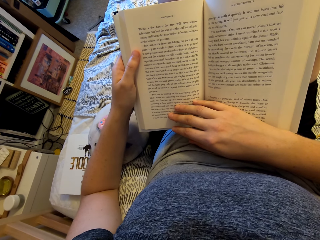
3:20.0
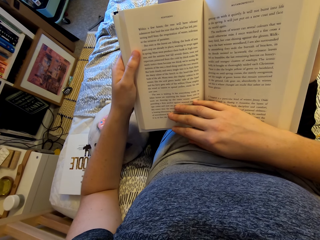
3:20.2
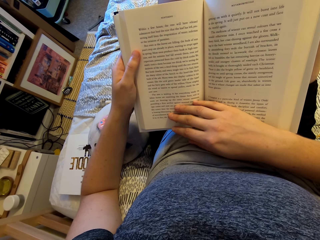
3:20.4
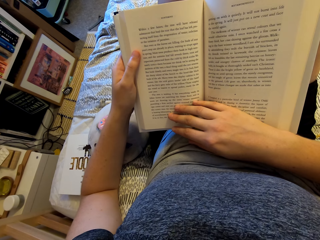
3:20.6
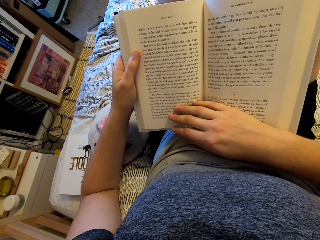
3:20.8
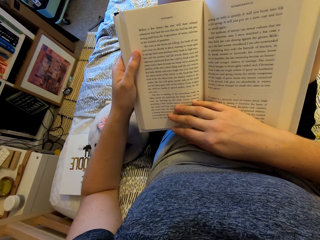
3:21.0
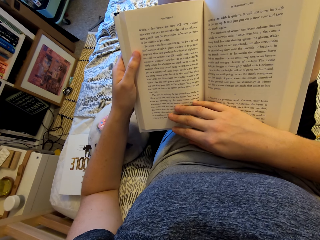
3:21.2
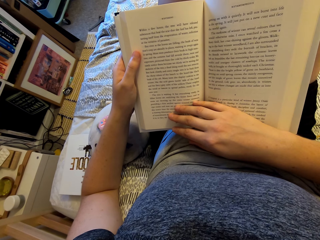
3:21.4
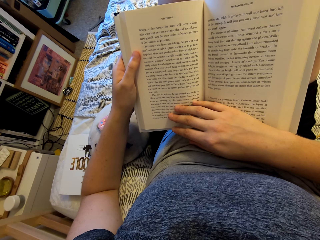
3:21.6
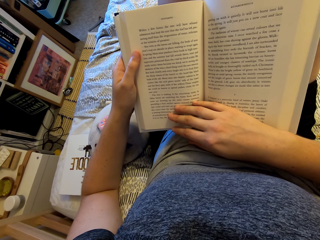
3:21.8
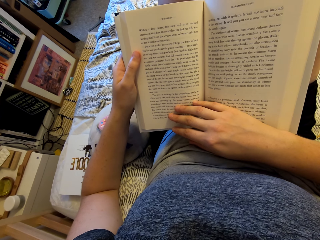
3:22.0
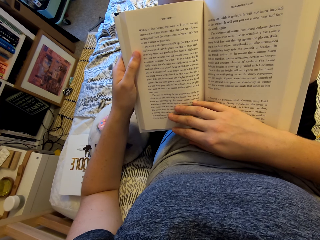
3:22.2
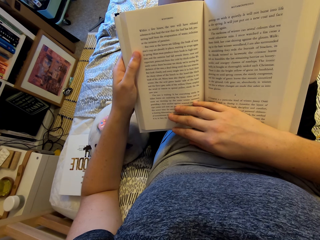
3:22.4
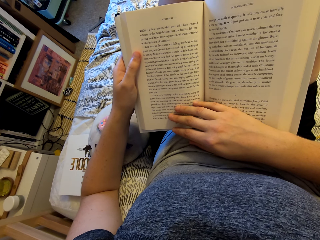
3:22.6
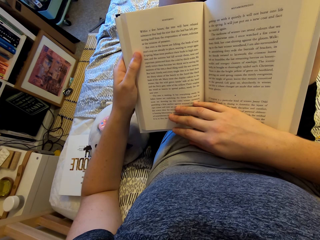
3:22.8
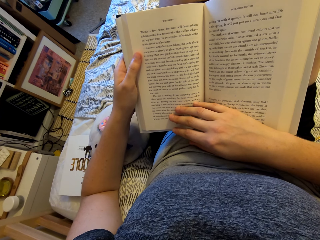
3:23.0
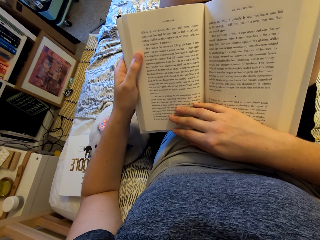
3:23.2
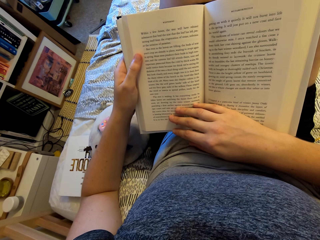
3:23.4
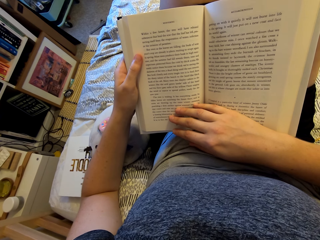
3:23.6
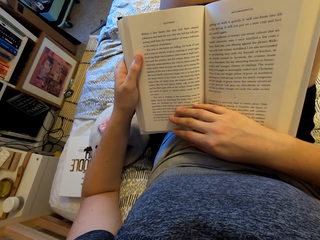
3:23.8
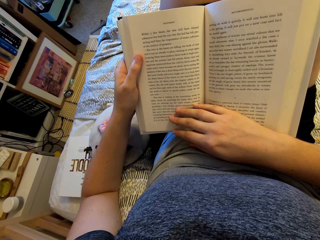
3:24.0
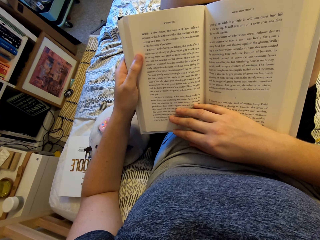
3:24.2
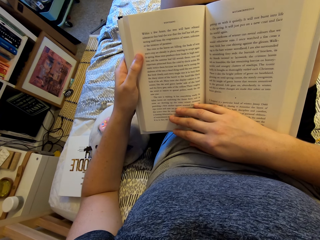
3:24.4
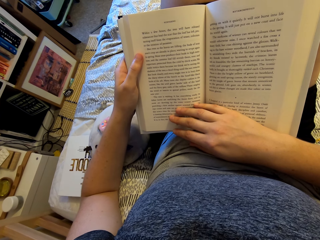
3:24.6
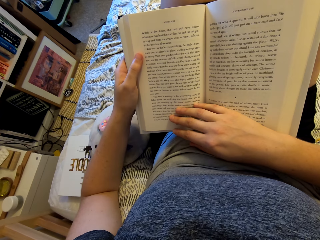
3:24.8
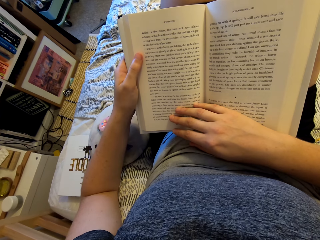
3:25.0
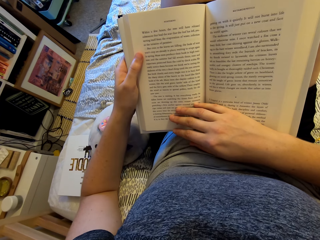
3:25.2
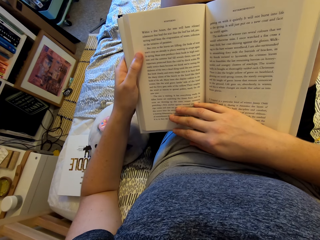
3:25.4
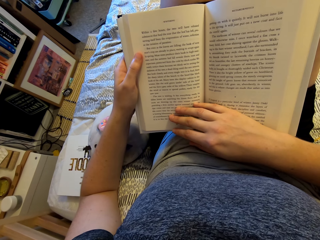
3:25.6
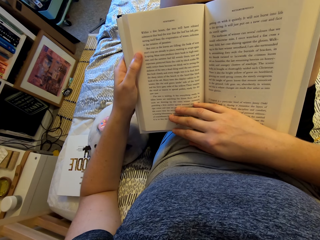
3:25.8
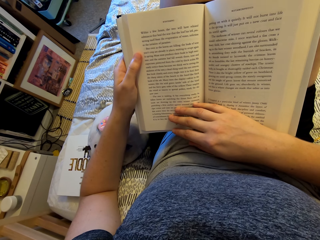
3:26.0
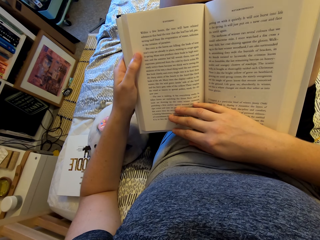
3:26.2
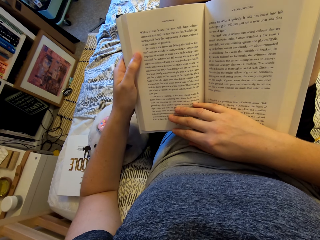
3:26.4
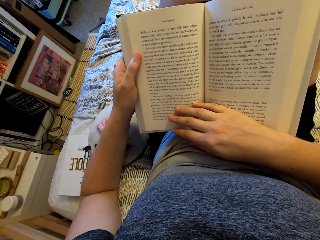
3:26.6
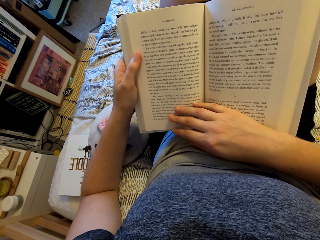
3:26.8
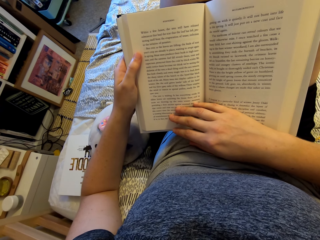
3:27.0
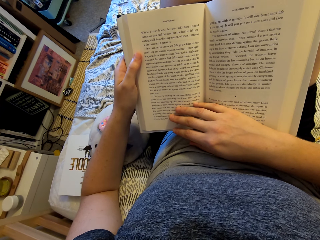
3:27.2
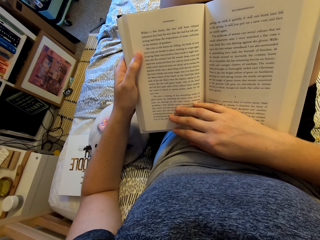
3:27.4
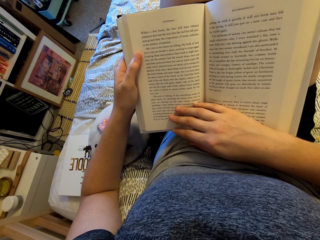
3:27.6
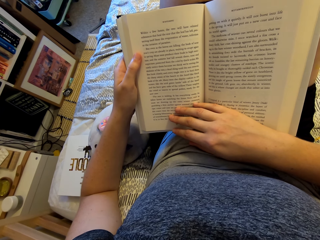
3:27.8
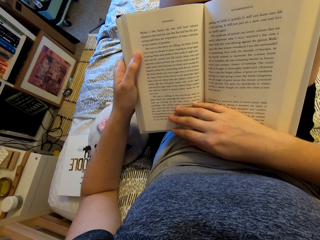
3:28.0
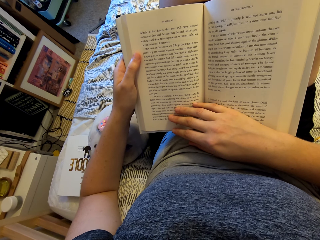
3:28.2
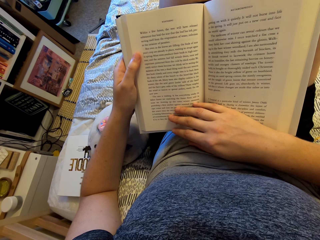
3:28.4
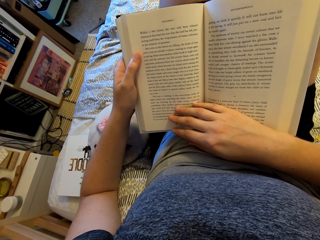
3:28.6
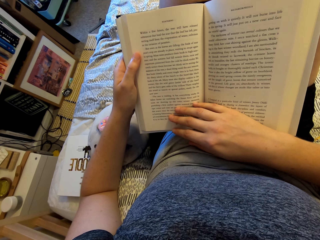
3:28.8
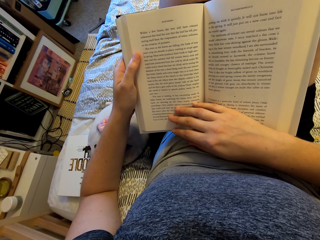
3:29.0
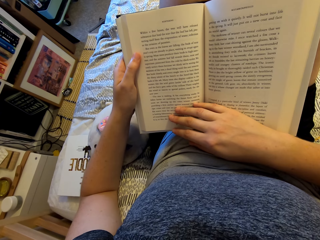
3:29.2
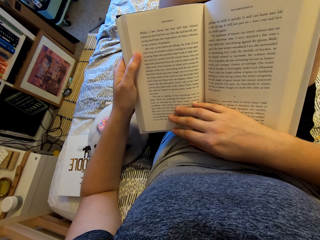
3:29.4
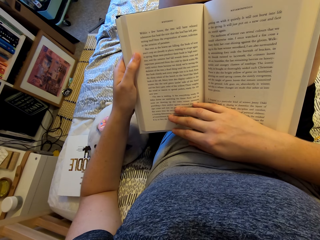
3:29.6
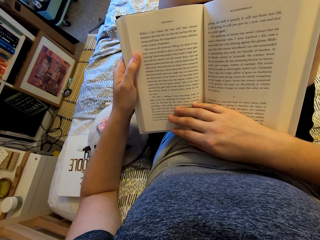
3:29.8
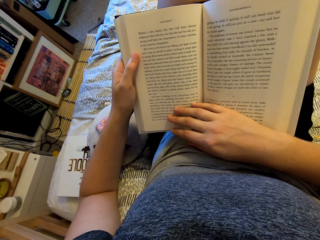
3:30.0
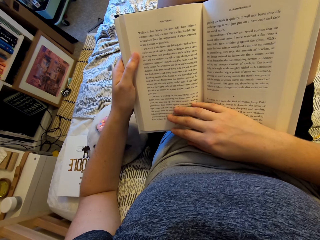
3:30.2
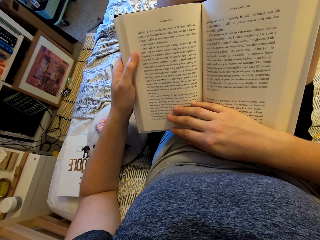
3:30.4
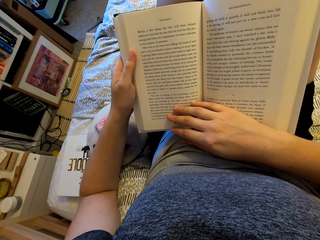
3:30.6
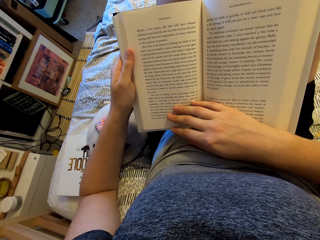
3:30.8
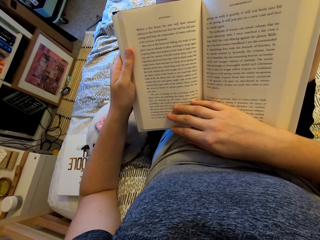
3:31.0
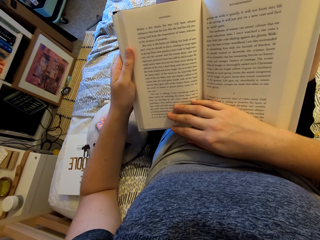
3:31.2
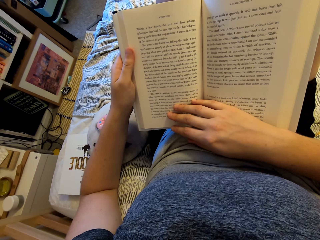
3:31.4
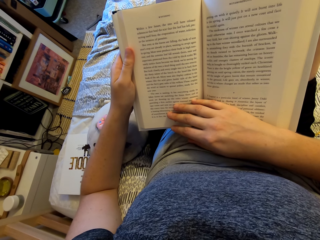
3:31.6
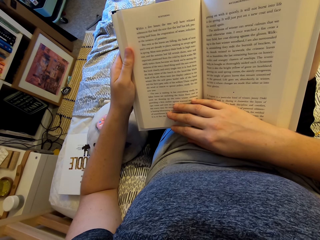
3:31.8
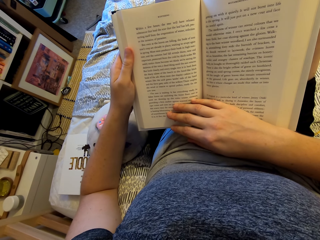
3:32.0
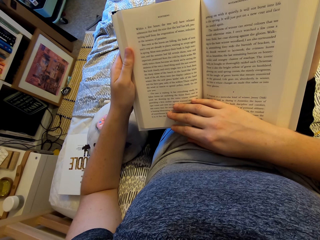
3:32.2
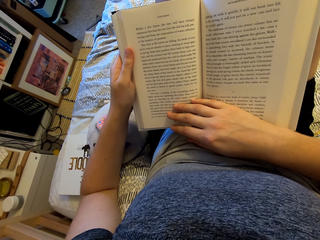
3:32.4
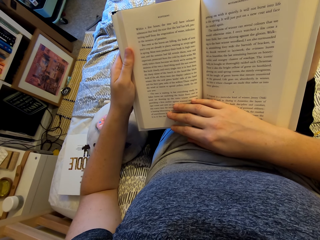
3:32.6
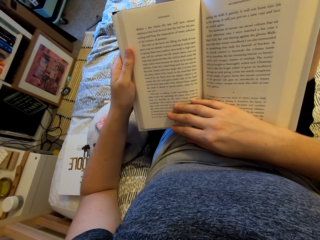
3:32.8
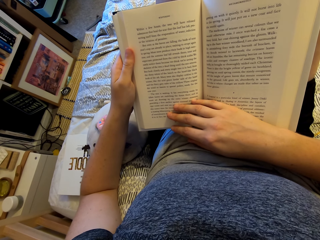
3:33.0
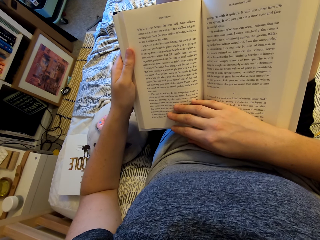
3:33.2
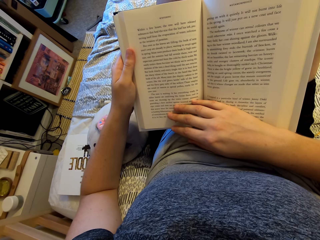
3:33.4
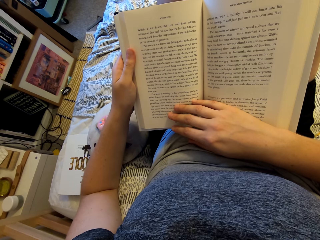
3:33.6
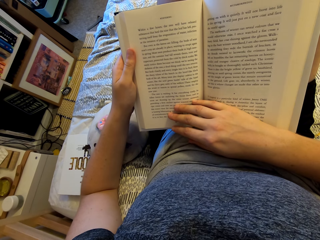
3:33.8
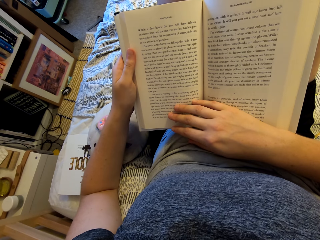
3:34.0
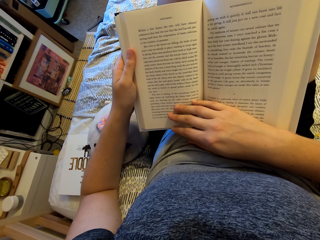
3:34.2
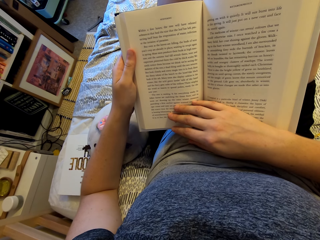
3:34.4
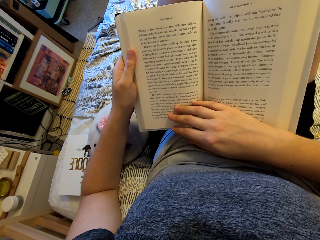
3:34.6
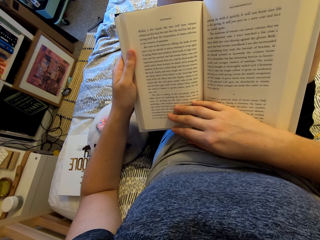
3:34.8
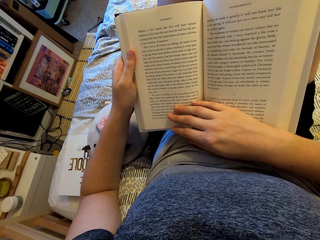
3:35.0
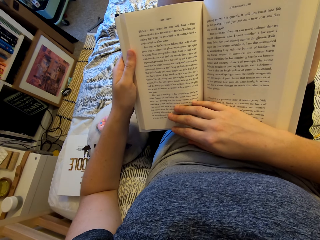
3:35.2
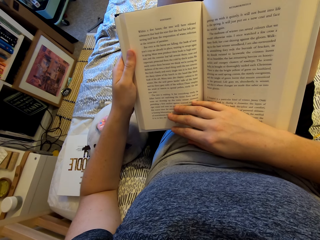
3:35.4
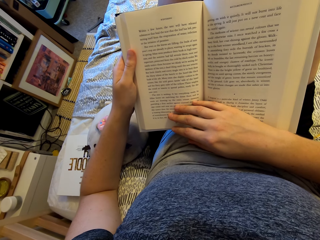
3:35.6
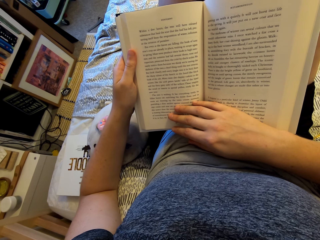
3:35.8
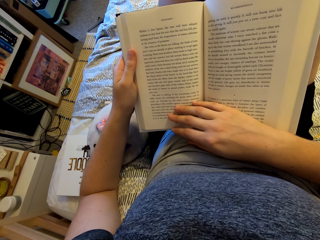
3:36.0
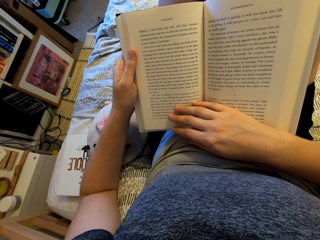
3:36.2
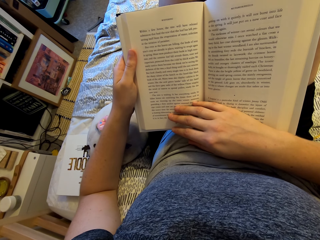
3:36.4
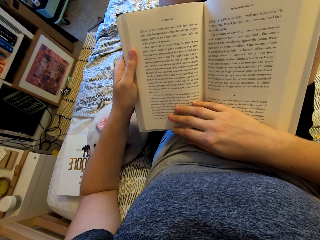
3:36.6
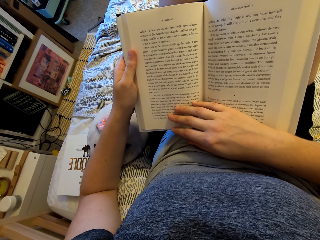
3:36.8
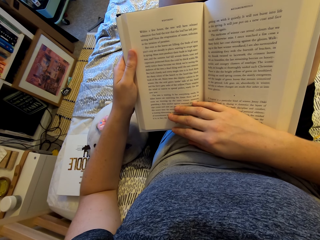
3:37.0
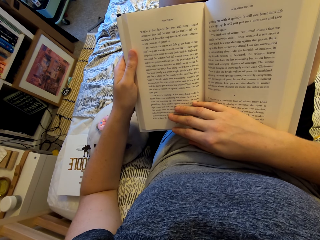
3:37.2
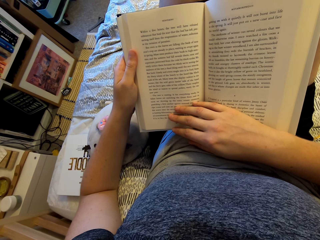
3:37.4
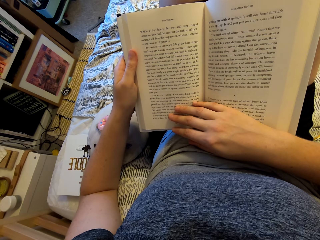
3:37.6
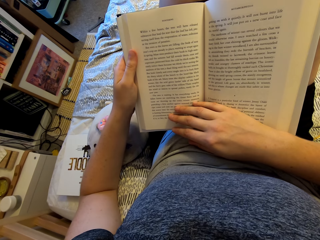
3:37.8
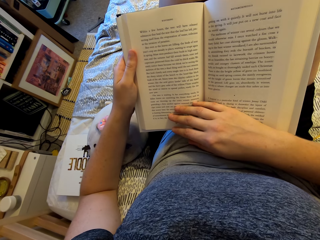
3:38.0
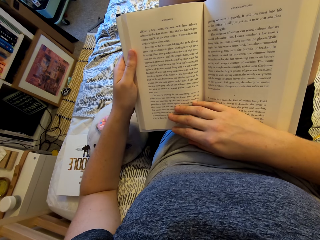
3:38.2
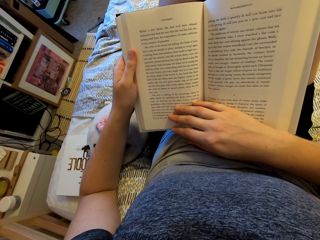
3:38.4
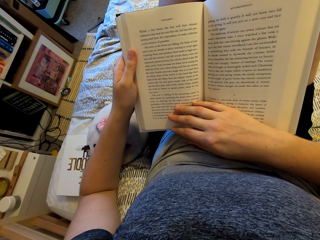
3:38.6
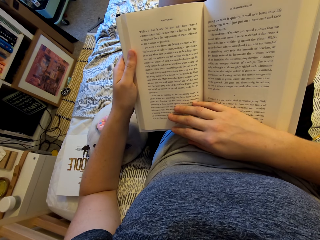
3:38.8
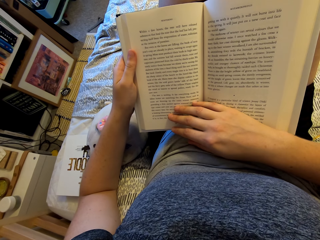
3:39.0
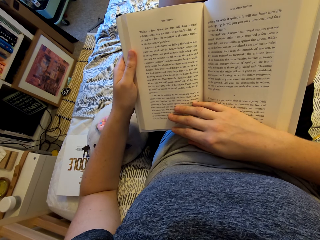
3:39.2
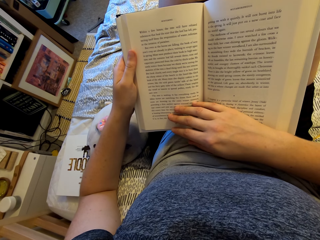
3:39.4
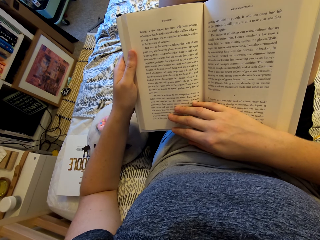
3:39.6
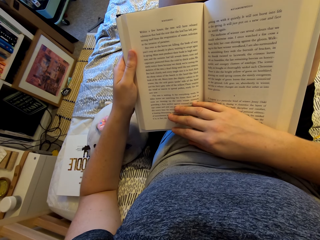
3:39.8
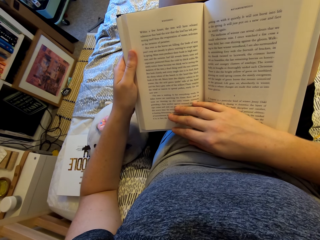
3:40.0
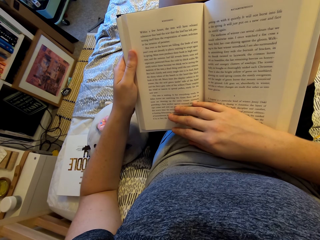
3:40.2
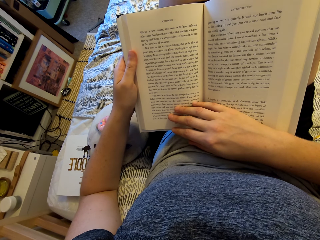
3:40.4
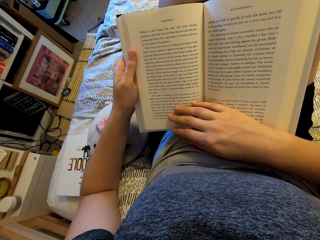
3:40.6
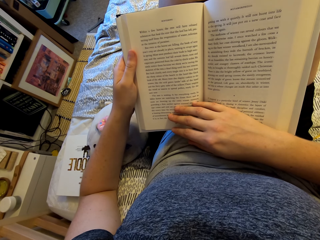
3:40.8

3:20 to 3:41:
The camera wearer holds the story book. They read the story book.
